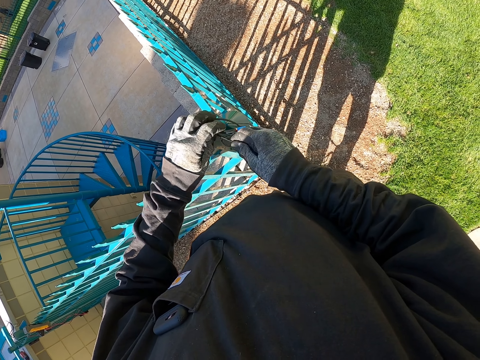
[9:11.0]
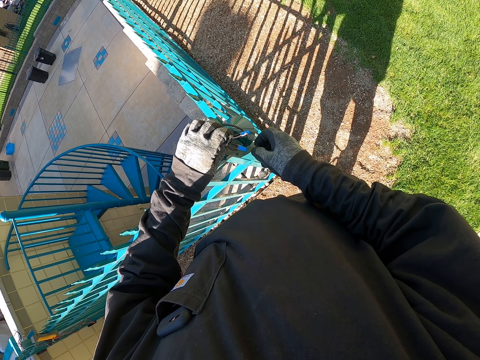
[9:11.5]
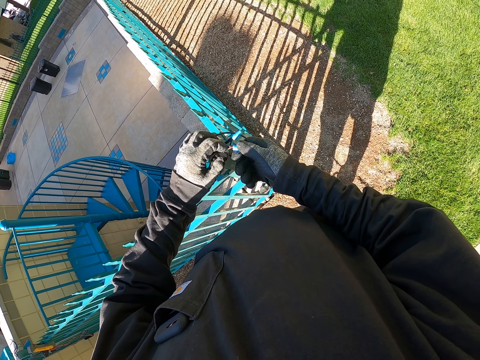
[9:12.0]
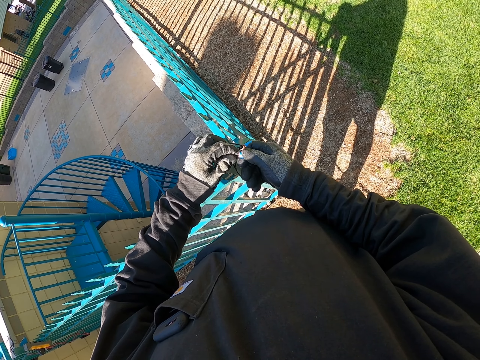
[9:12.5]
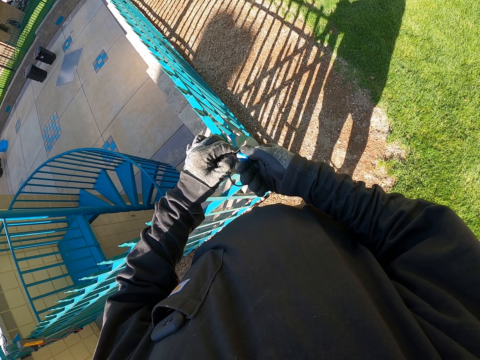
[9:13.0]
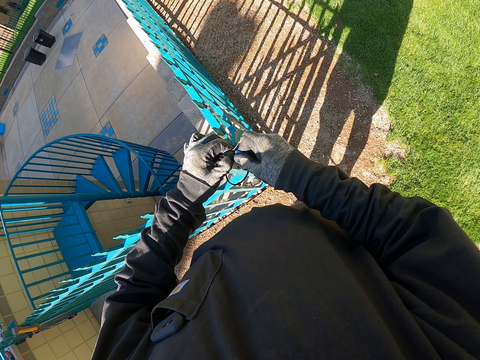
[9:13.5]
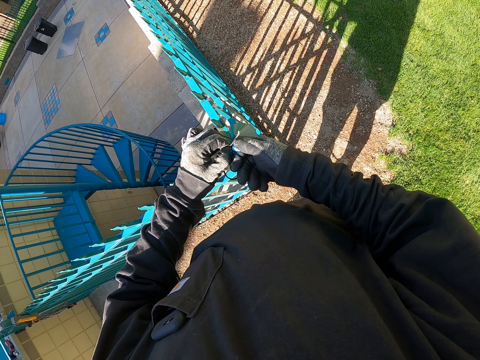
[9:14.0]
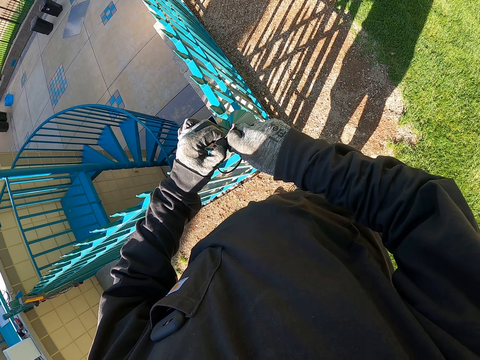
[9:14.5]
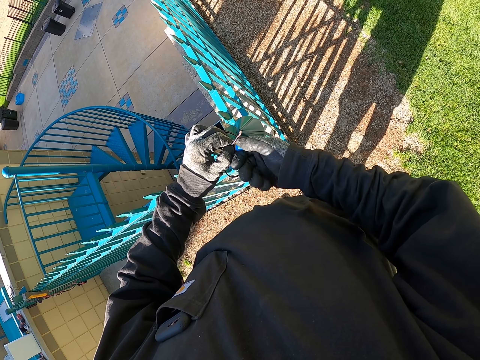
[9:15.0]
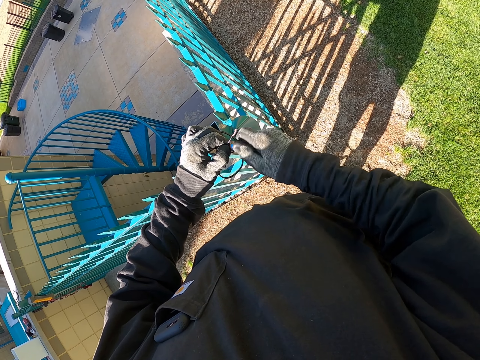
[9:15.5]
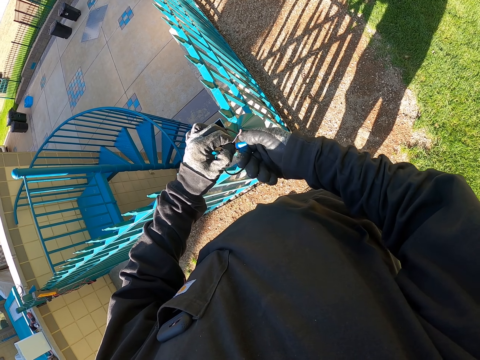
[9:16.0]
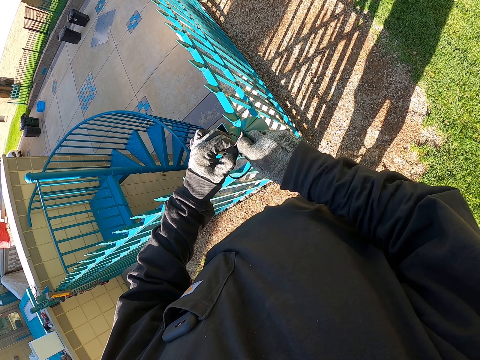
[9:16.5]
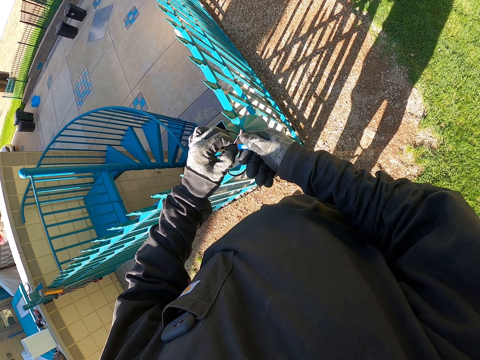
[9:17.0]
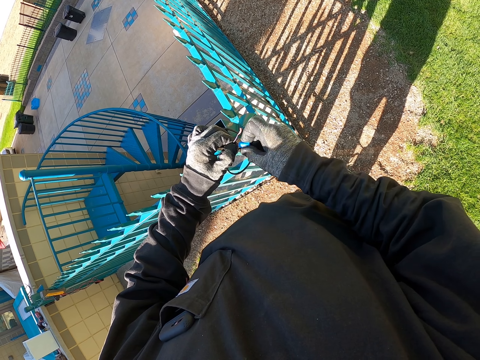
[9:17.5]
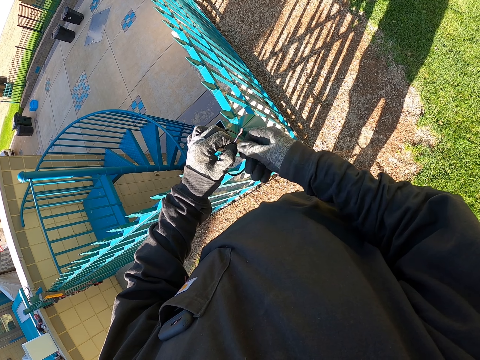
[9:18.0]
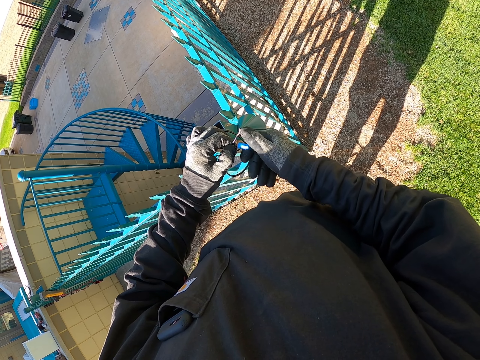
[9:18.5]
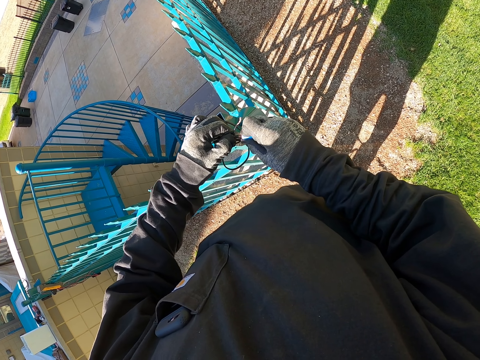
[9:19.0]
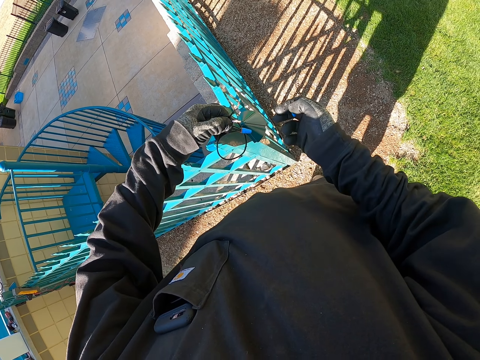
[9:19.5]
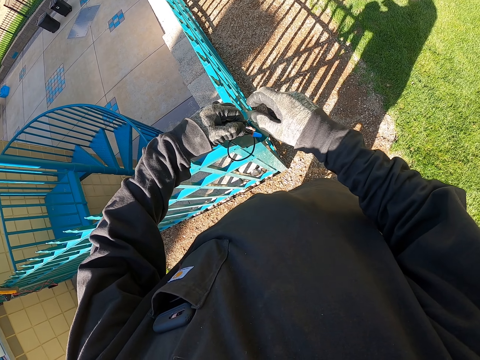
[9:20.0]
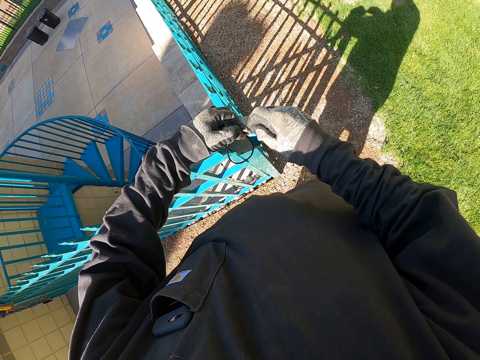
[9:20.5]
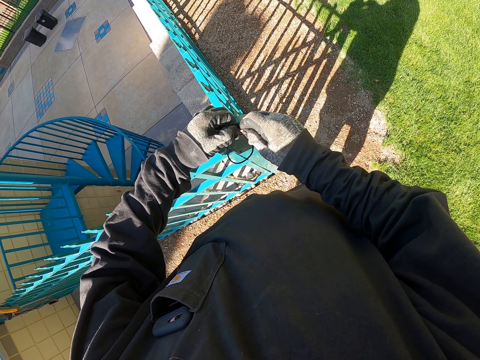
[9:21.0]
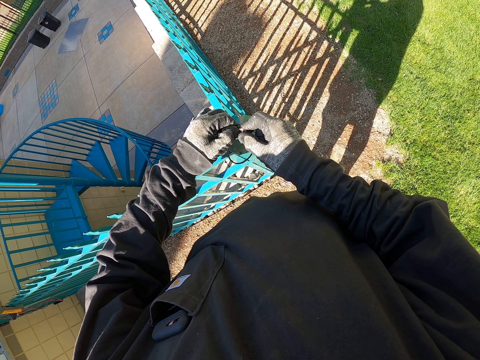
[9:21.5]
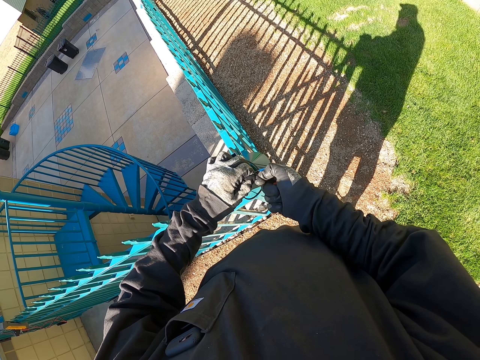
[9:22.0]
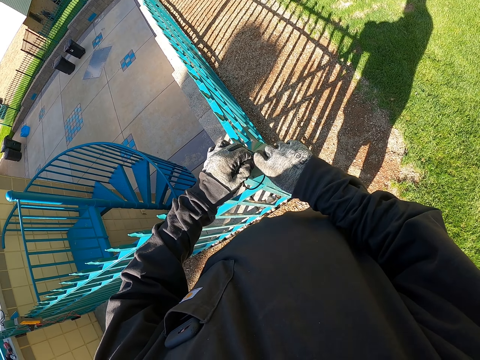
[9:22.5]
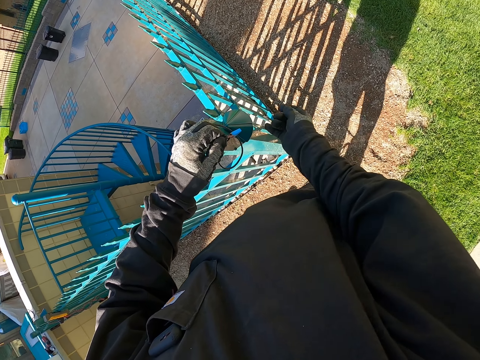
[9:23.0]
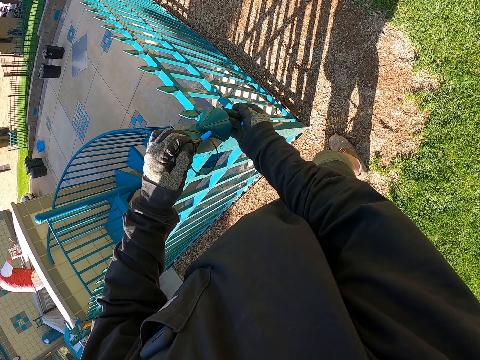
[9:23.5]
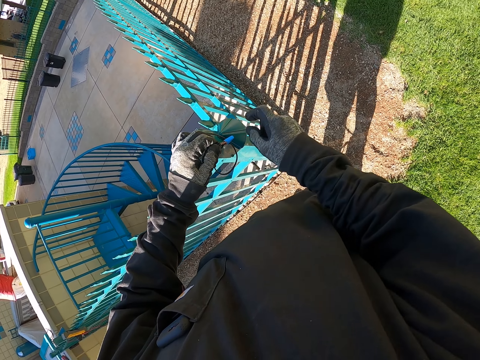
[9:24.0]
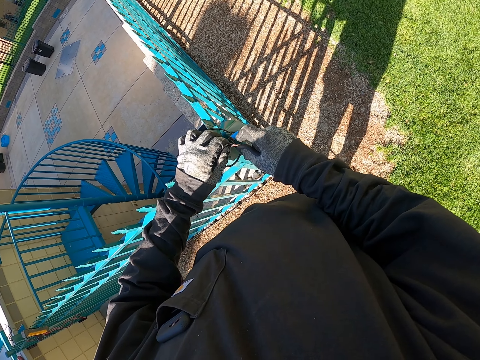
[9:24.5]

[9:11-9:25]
The camera wearer fixes something. They fix it again. They connect the cables. They touch something. They feel heat from the bulb on the fence with a hand. They touch something.

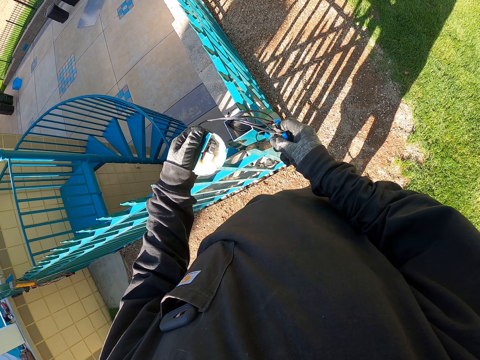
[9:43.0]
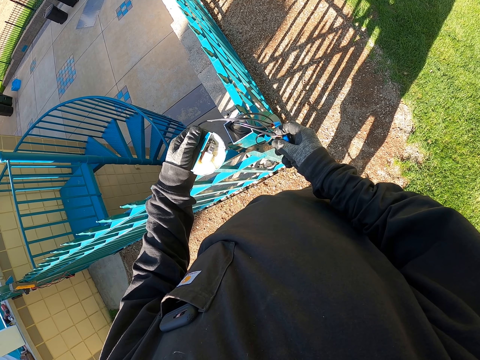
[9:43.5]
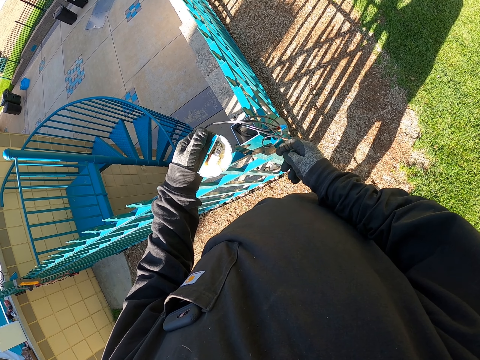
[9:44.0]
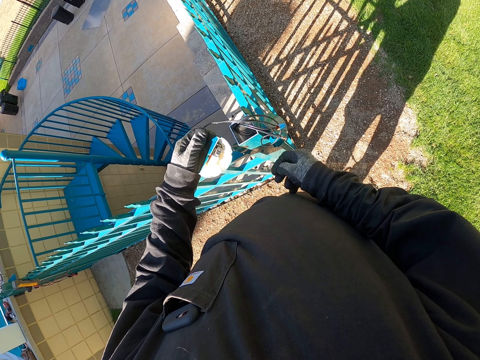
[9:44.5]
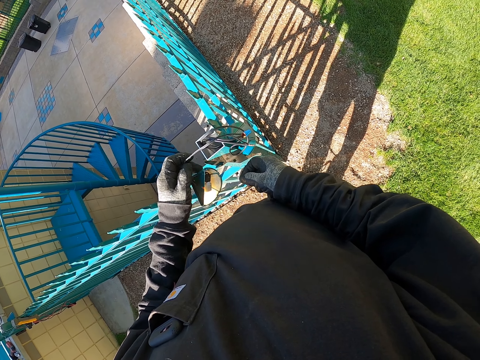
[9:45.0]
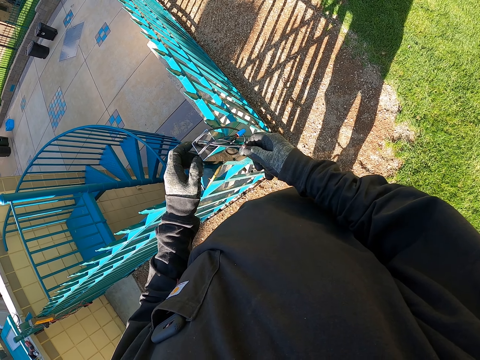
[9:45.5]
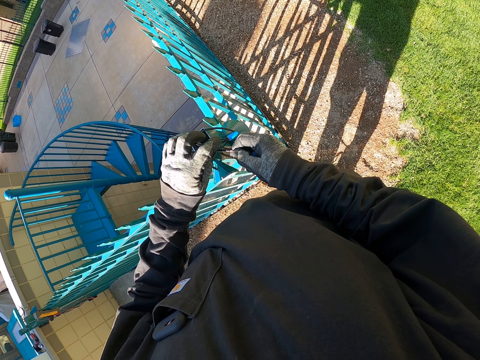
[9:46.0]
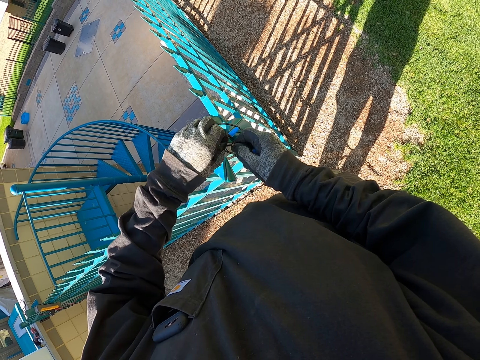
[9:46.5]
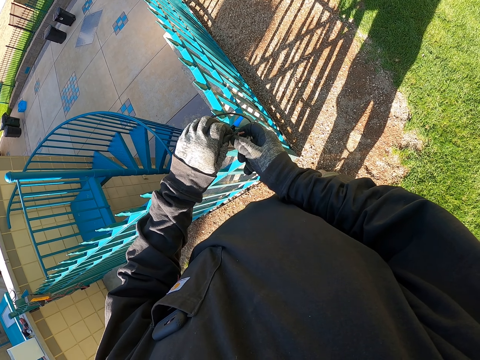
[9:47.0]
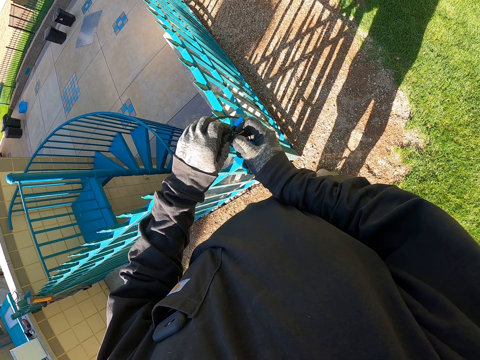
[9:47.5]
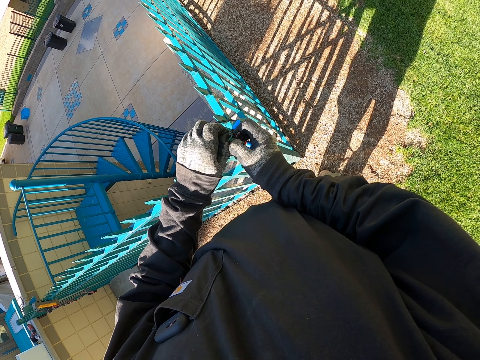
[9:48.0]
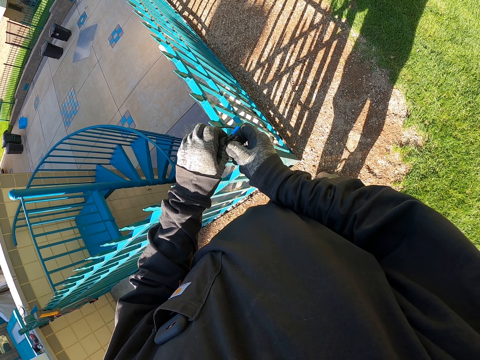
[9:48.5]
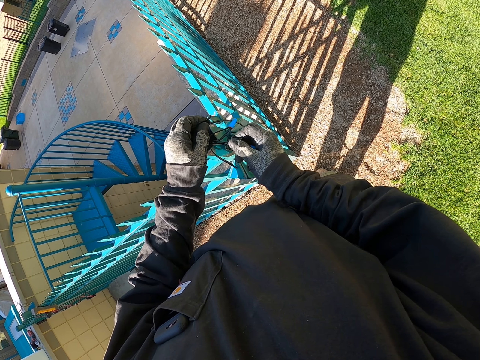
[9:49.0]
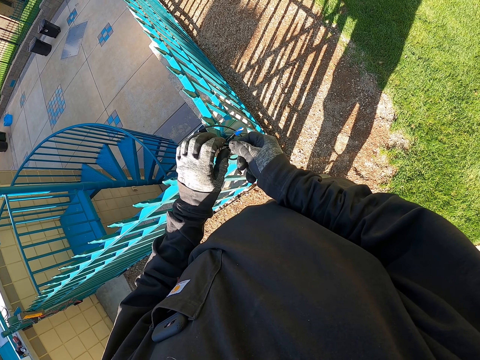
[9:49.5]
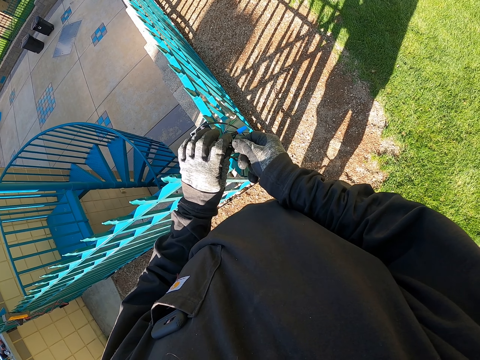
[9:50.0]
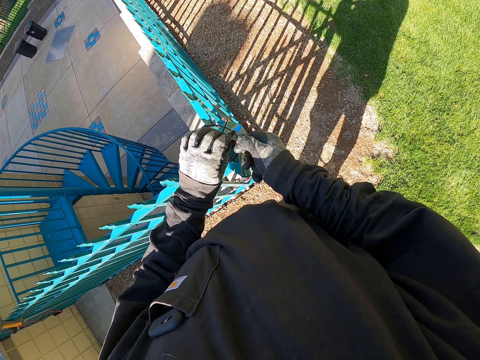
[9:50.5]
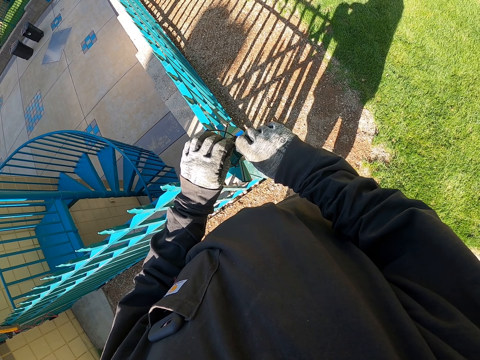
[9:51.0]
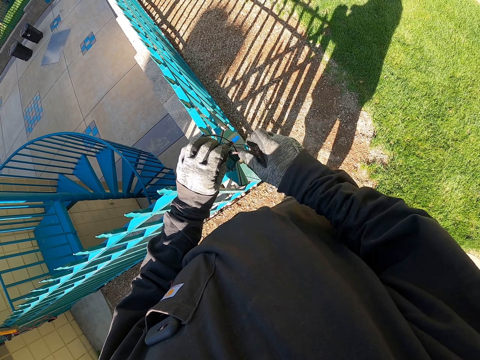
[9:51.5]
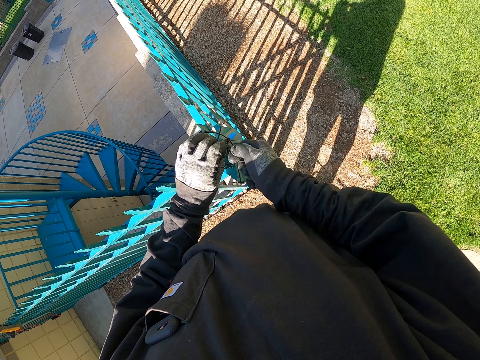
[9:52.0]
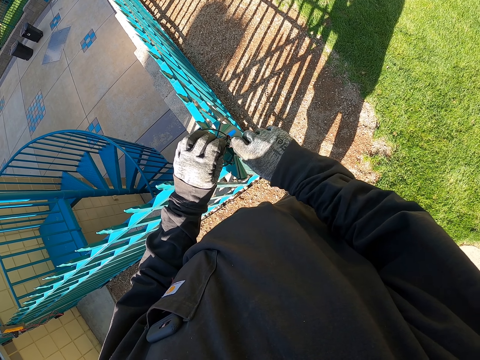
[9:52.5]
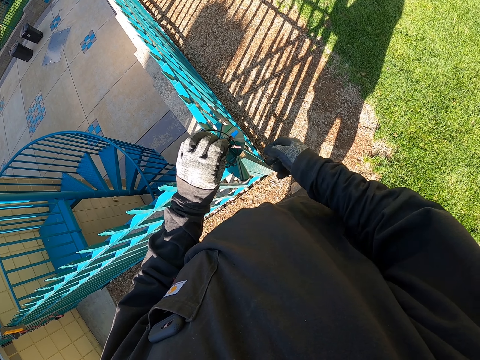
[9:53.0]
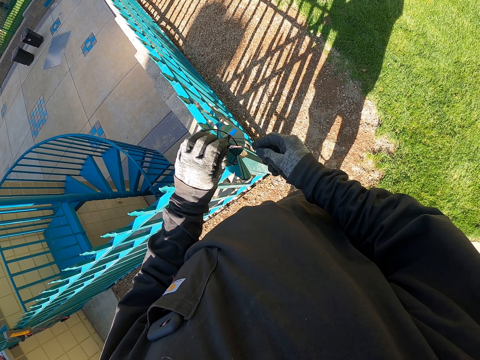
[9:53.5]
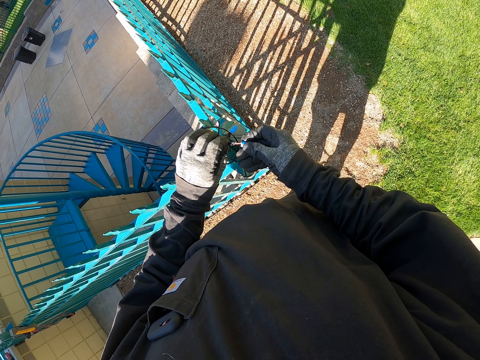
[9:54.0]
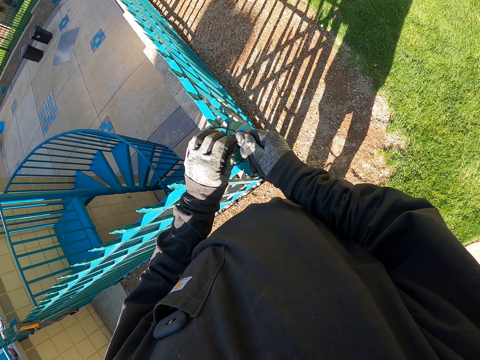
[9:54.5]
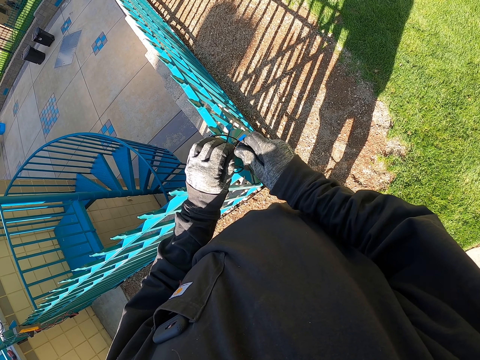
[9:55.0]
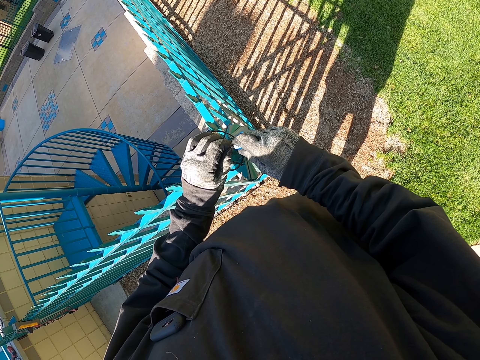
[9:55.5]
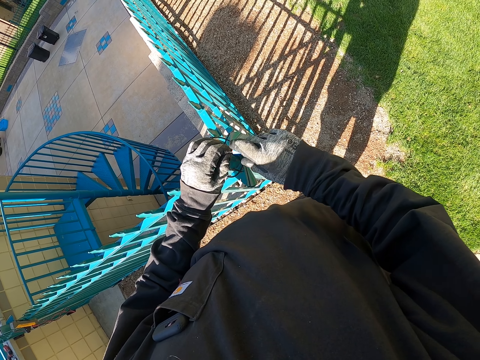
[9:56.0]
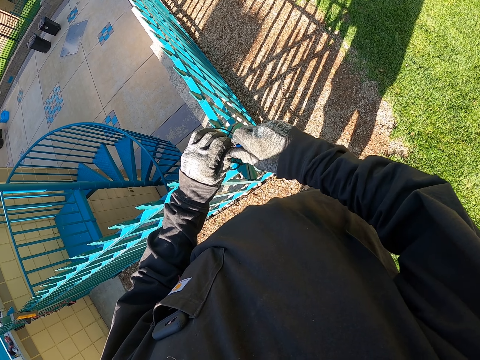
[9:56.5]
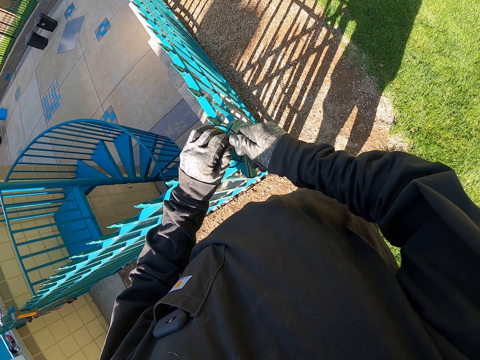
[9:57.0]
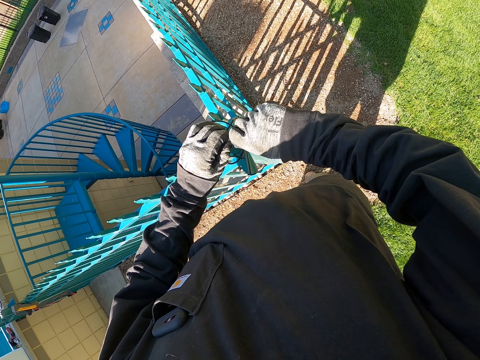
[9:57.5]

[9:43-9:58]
The camera wearer drops the top lid. They hold something. They disconnect the cables on the fence. They touch something. They roll the cable edges with the hand. They fix something. They tighten the pipe insulator on the cables.
